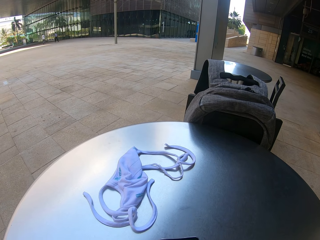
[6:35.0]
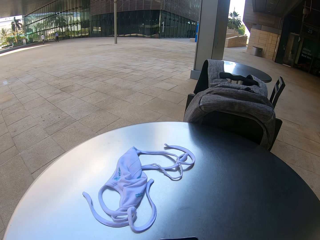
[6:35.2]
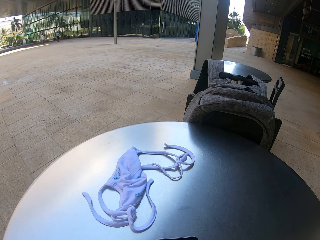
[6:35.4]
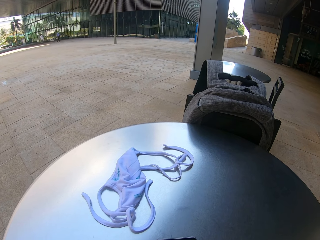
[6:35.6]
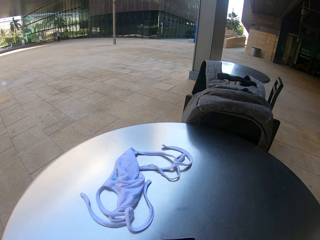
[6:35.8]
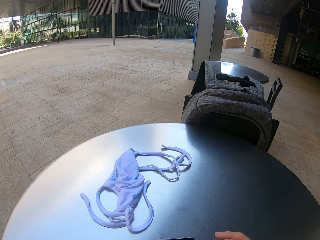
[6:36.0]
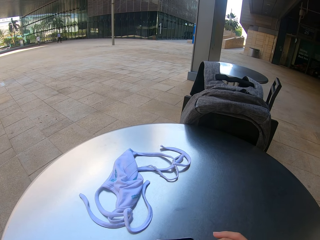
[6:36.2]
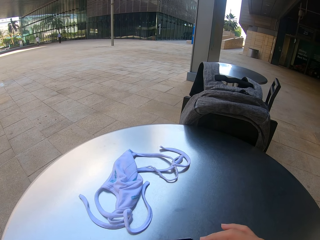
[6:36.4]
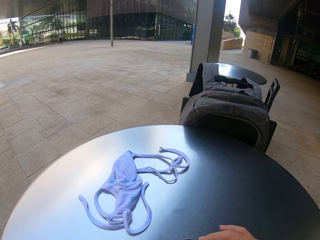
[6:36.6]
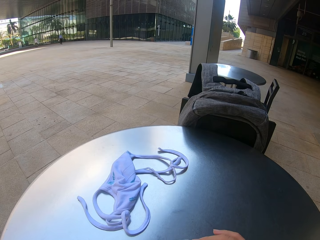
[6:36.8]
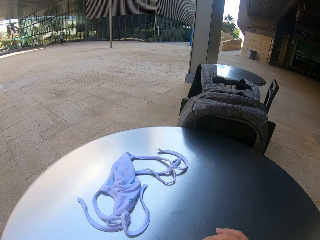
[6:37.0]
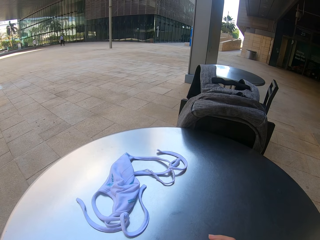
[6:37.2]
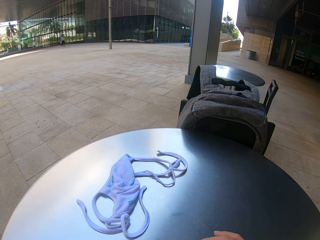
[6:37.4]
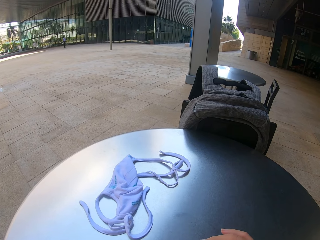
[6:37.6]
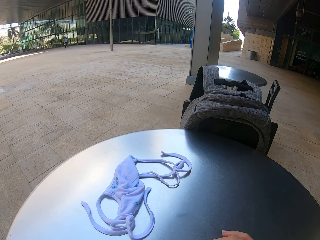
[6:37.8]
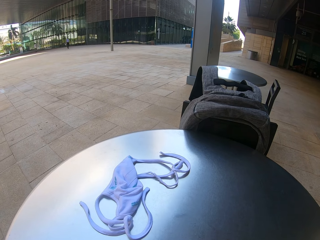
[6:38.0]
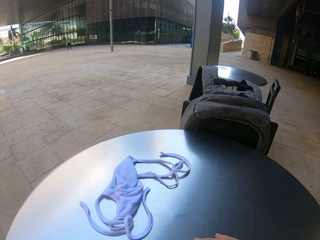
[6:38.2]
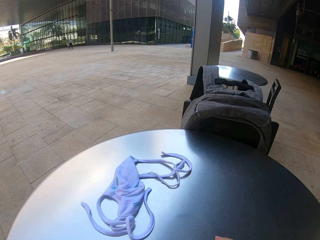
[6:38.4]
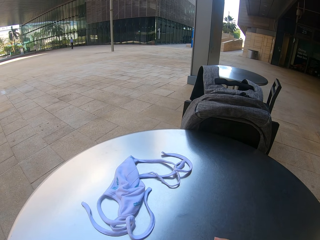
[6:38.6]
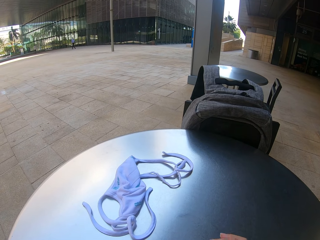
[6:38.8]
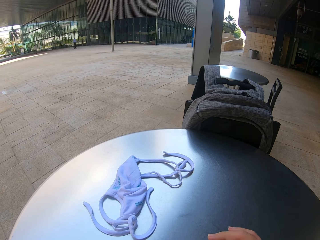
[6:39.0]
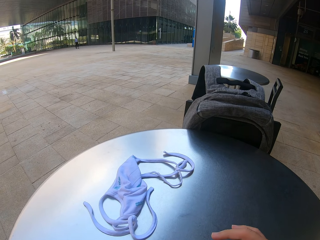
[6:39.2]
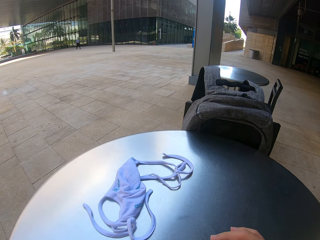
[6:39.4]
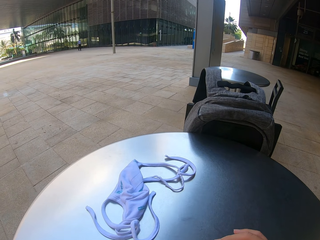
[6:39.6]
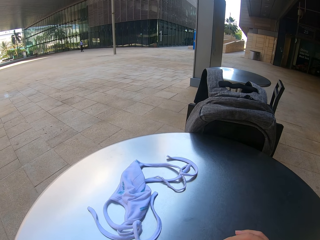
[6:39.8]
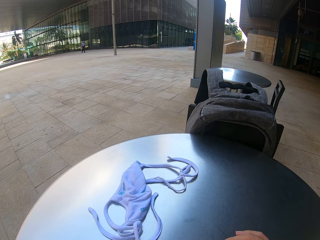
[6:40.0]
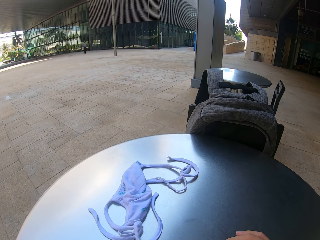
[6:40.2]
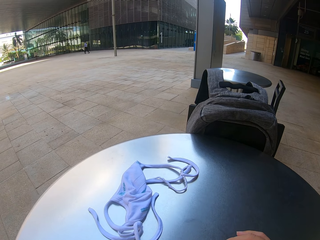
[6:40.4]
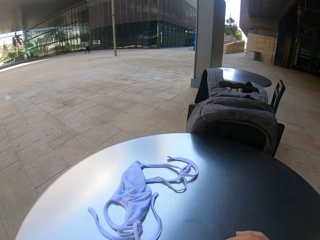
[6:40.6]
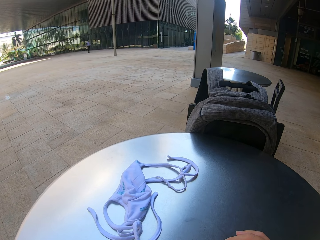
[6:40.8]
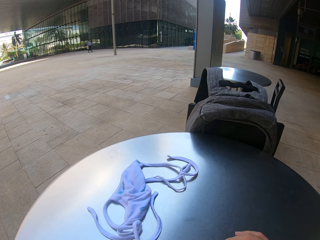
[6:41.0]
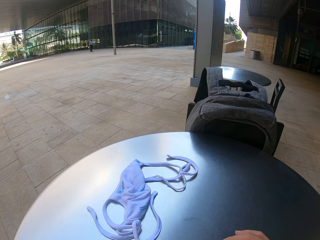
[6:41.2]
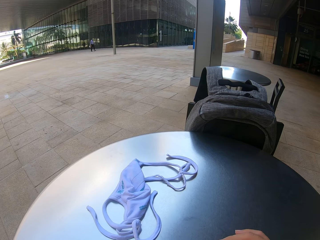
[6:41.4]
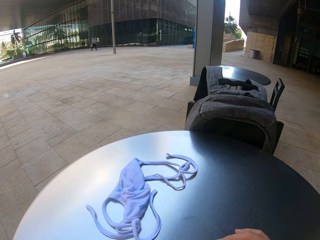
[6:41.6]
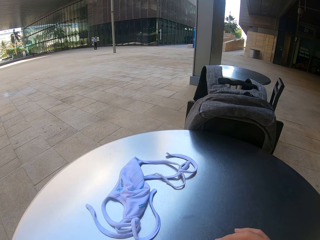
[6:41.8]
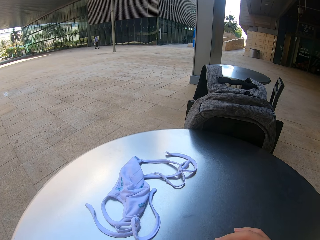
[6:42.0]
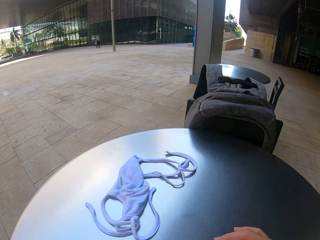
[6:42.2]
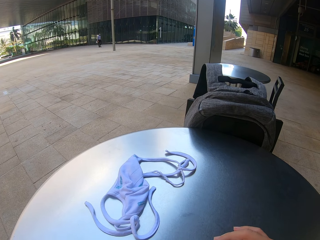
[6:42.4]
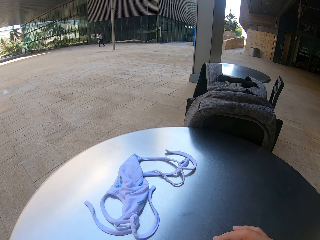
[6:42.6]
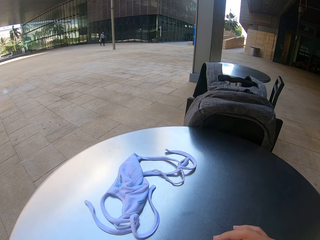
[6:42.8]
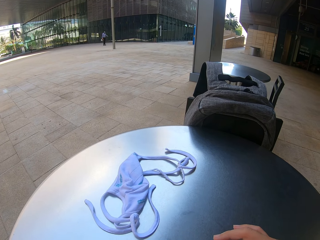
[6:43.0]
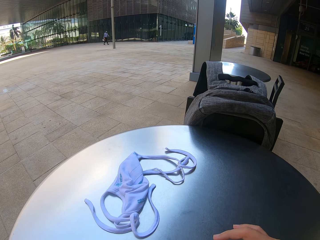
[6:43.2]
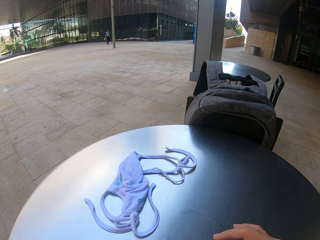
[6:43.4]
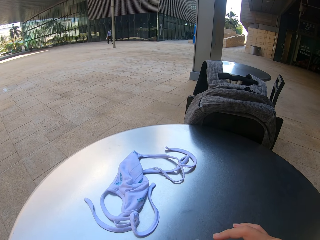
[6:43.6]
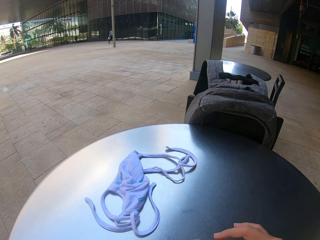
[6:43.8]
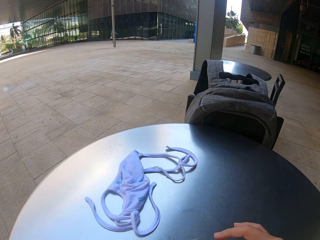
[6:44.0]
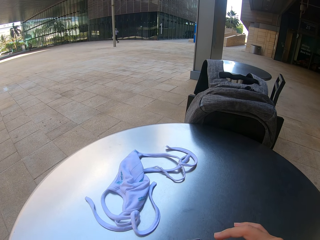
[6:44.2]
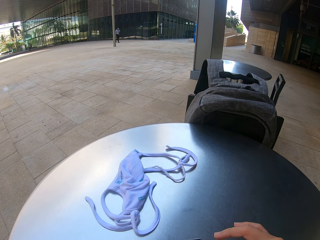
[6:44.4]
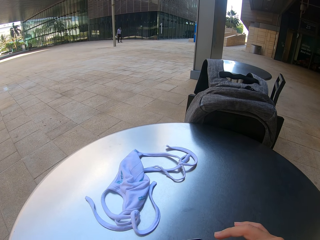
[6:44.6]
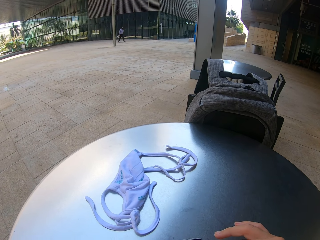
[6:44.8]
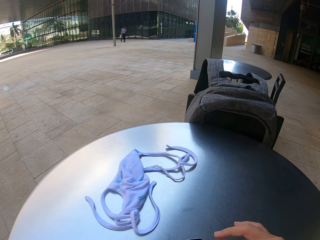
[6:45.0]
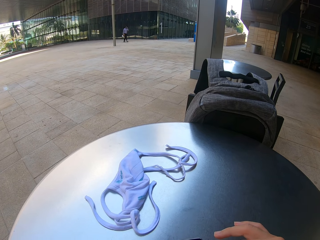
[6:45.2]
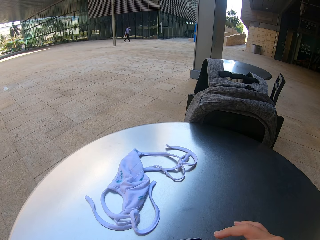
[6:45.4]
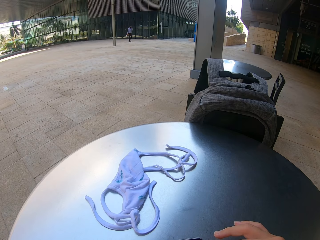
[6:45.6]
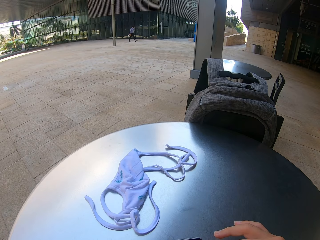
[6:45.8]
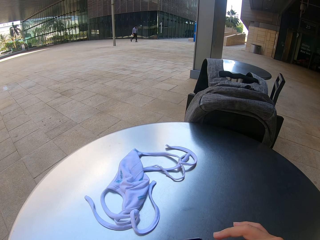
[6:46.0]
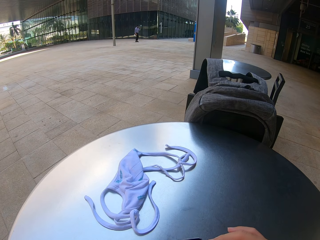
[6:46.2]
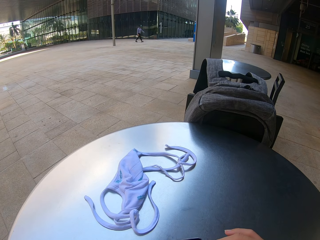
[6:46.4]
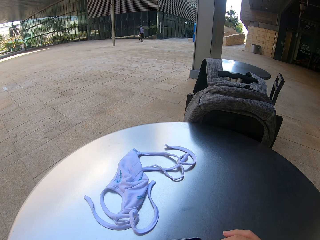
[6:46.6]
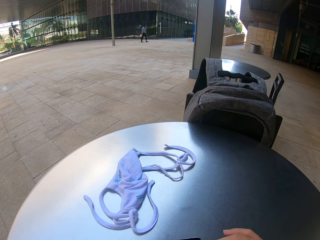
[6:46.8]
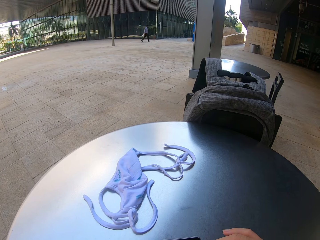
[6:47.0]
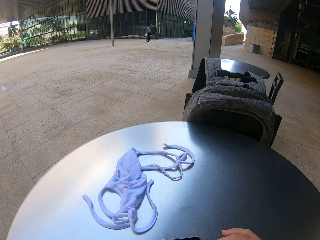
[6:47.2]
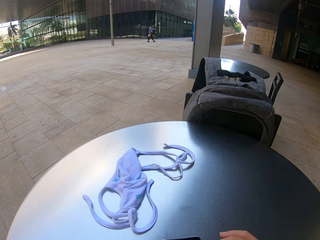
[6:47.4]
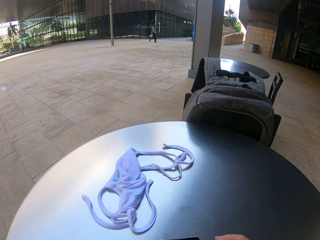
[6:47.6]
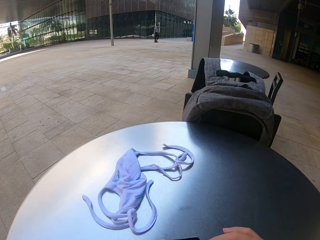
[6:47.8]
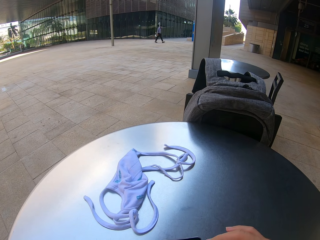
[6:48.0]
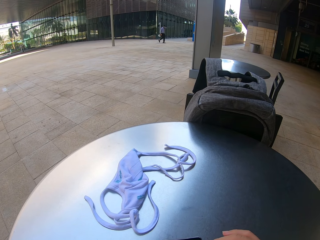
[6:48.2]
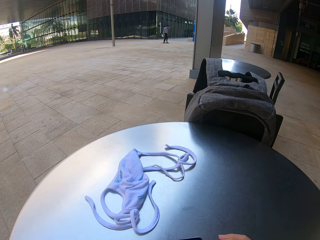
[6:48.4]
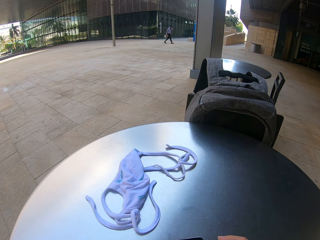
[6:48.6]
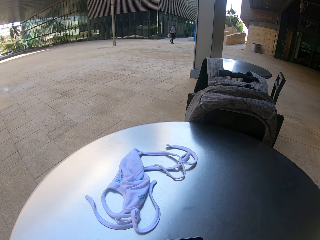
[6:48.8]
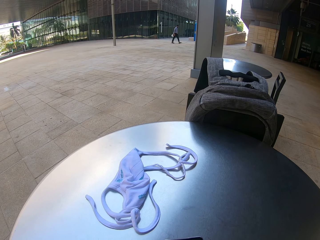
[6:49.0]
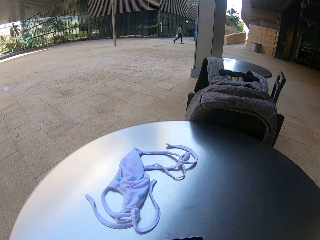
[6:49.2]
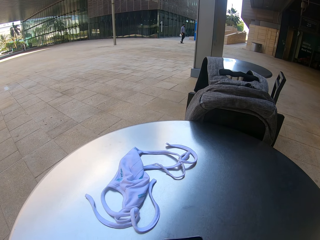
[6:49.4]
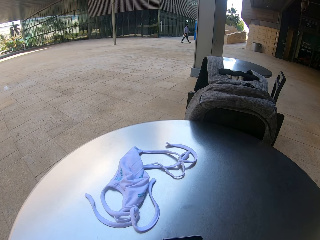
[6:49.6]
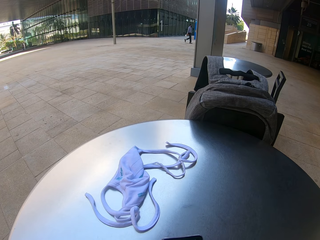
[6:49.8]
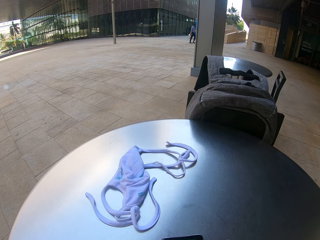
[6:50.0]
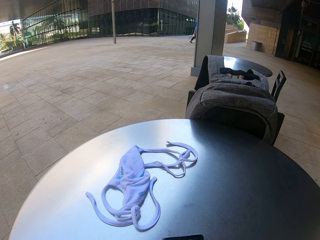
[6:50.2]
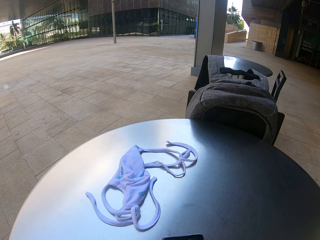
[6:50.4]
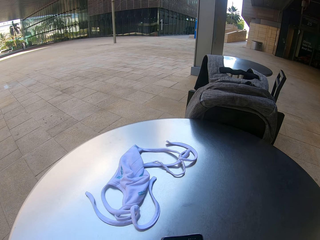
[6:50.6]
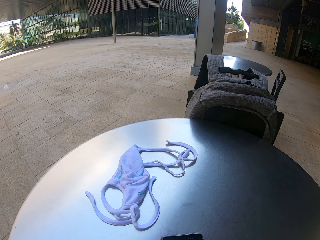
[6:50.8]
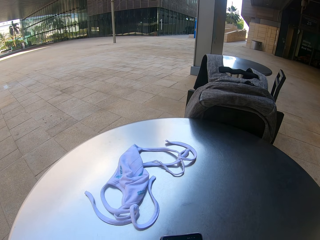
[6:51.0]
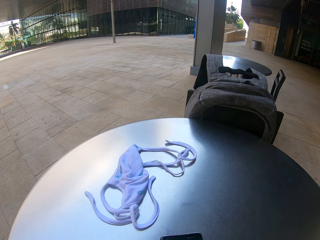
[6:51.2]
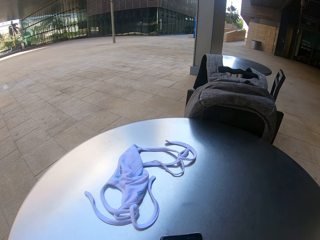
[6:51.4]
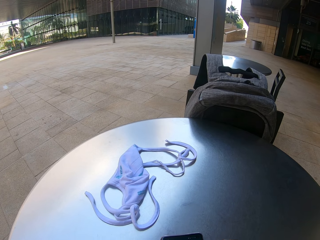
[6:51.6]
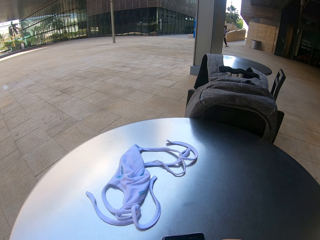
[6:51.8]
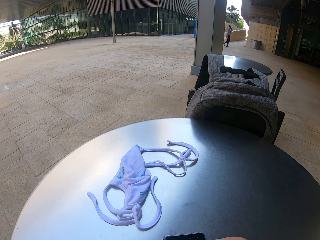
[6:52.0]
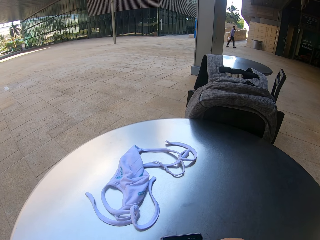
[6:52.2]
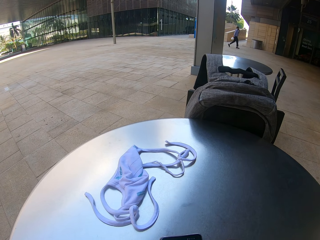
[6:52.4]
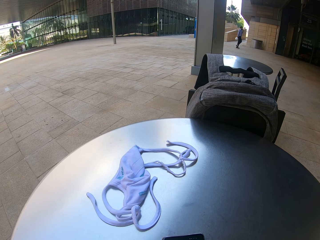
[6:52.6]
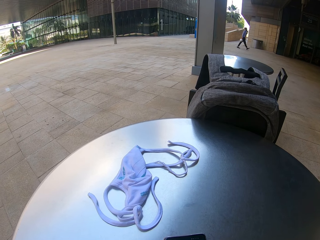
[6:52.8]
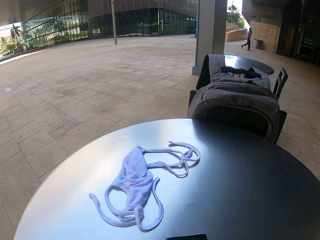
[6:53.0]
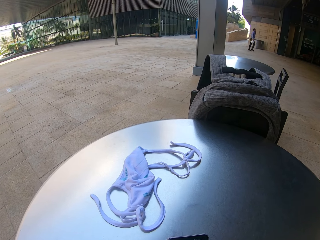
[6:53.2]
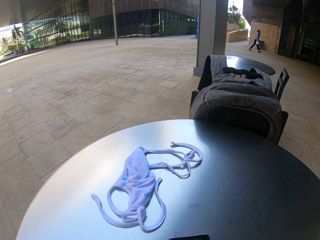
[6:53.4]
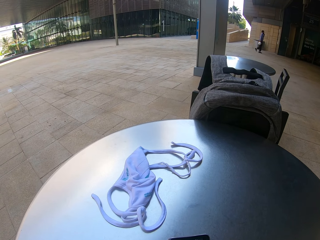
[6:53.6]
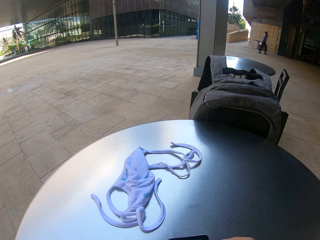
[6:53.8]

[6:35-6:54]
A man walks on an open space. The camera wearer scrolls the phone.

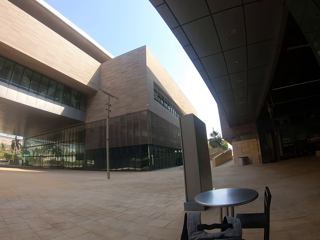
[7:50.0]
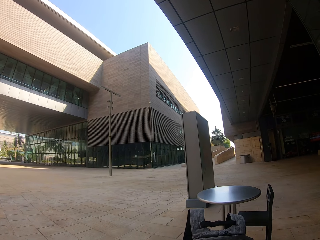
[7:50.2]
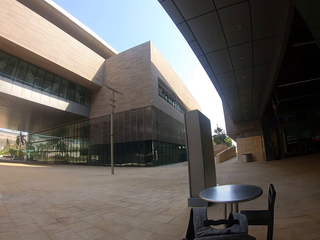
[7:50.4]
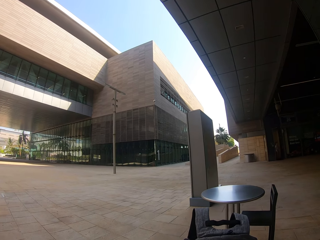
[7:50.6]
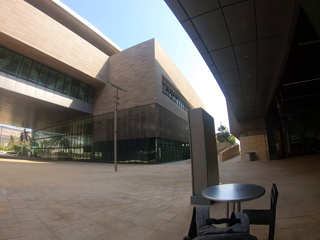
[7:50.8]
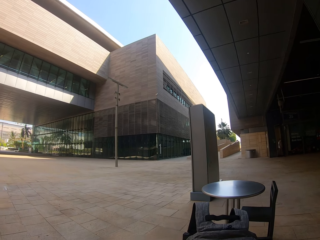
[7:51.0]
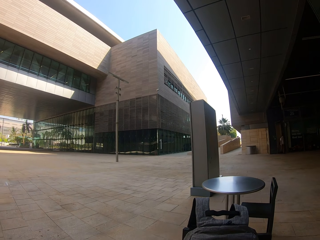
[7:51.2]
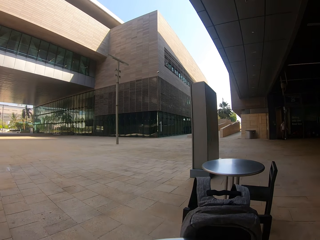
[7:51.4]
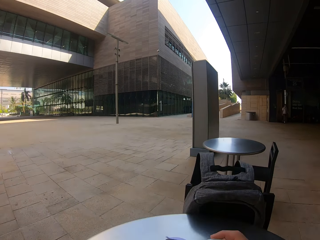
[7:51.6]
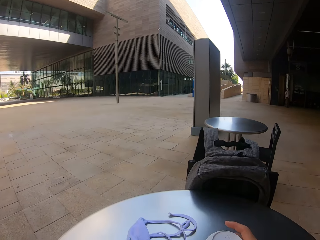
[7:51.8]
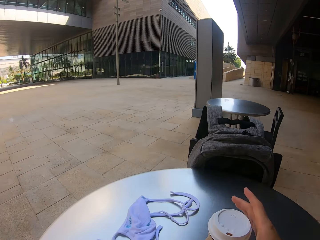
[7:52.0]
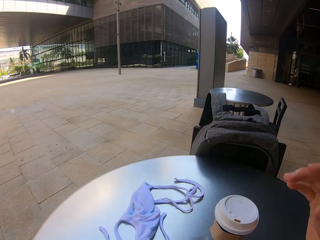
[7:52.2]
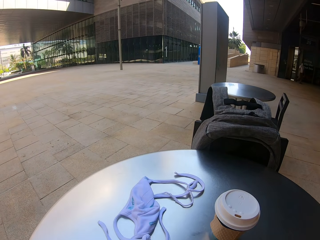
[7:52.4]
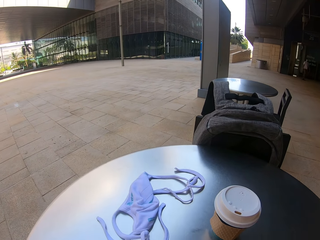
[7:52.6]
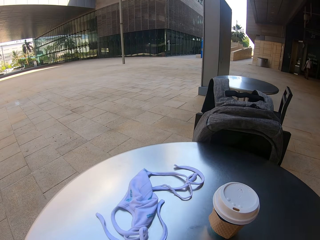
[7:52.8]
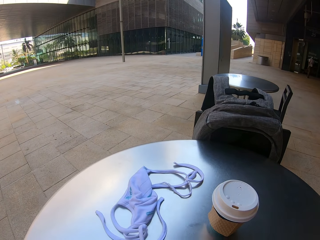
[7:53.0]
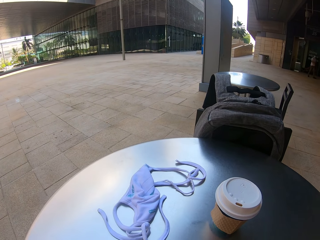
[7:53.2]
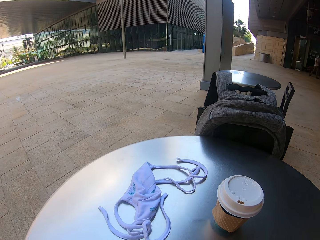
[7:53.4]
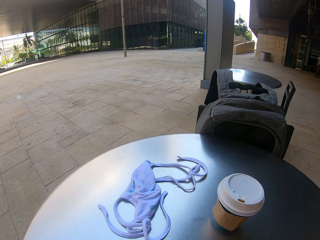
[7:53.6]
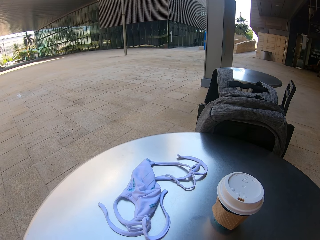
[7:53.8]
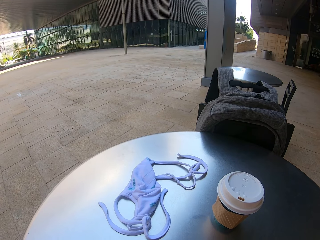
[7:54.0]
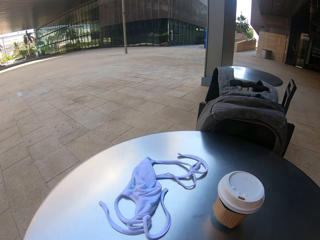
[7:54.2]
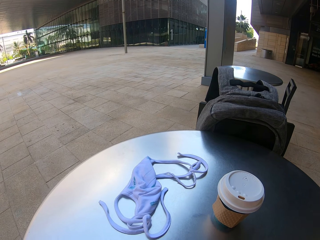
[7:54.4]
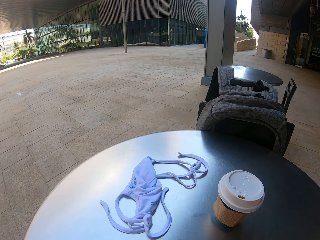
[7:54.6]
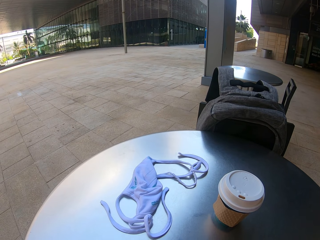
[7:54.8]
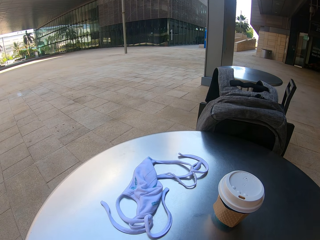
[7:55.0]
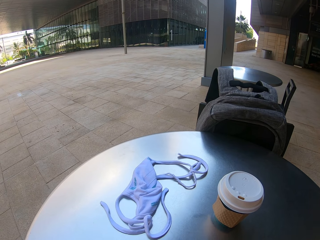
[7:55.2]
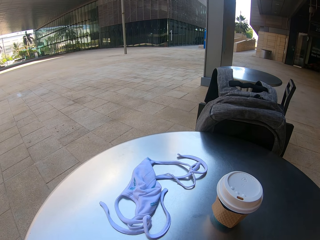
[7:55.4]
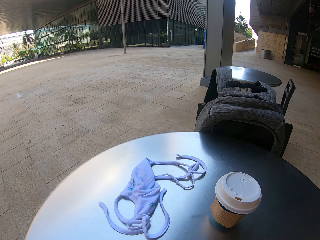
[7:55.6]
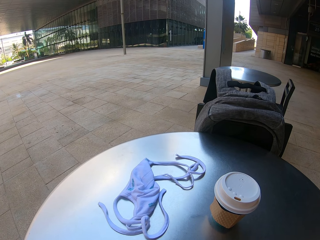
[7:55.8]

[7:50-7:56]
The camera wearer puts the coffee cup on the table. They look at the phone. They drink something.
